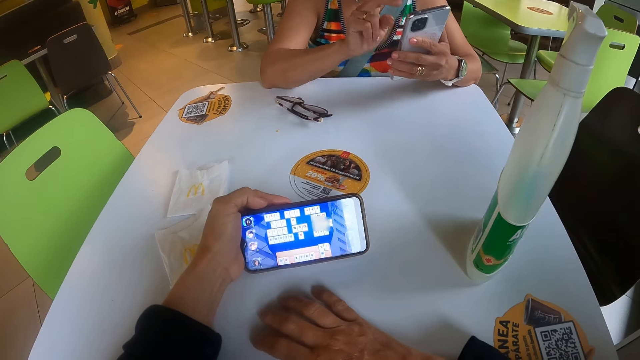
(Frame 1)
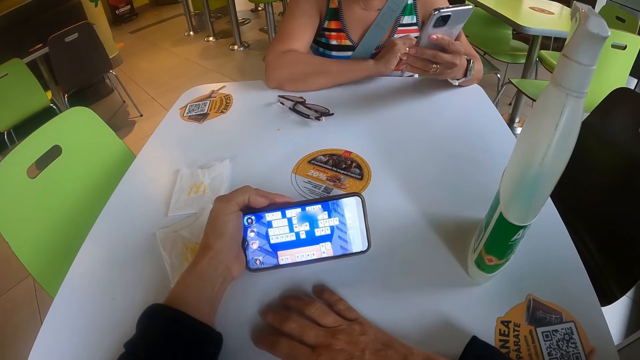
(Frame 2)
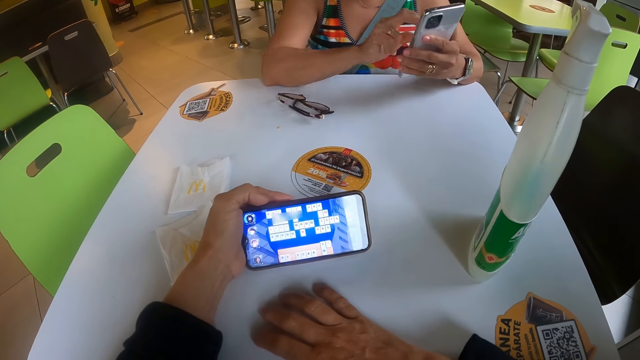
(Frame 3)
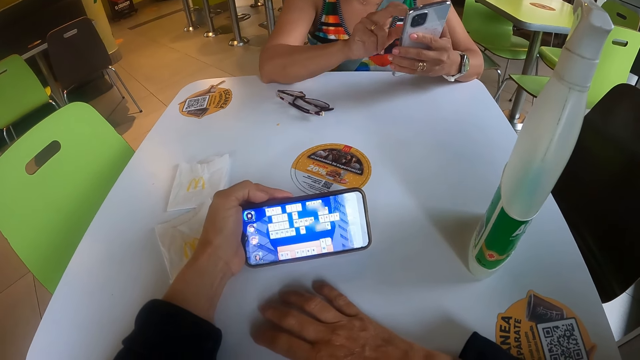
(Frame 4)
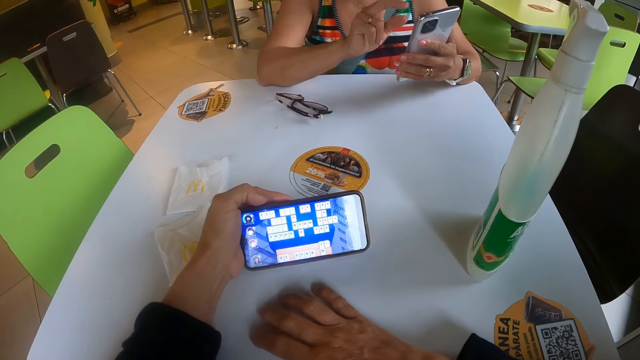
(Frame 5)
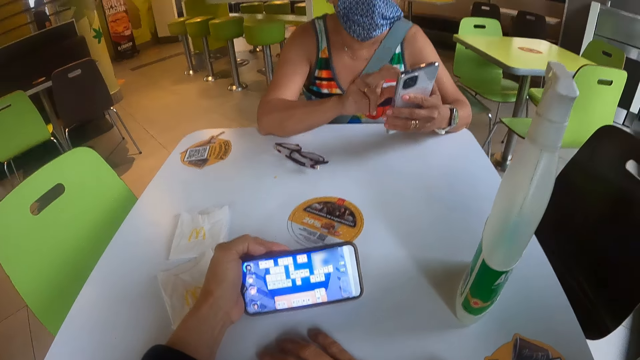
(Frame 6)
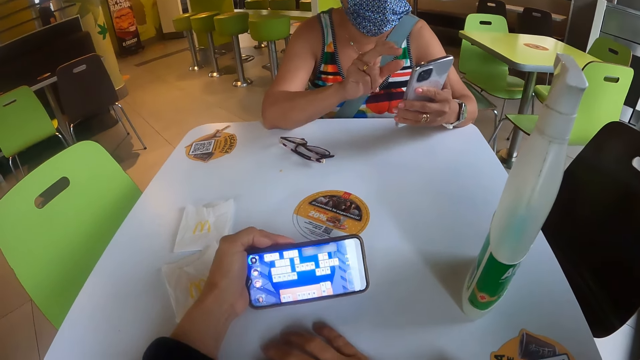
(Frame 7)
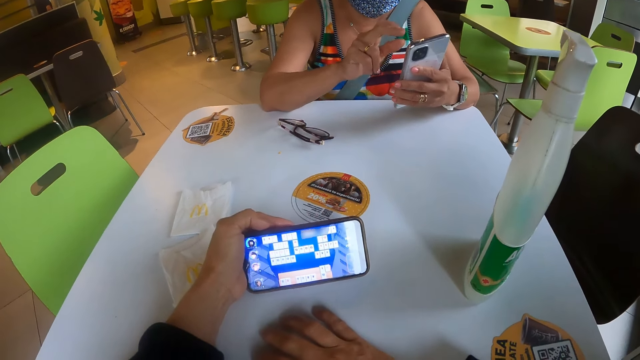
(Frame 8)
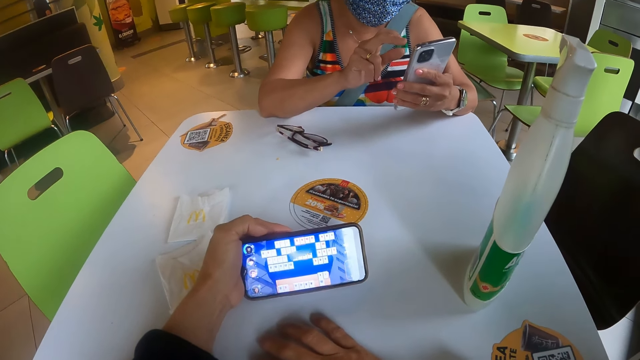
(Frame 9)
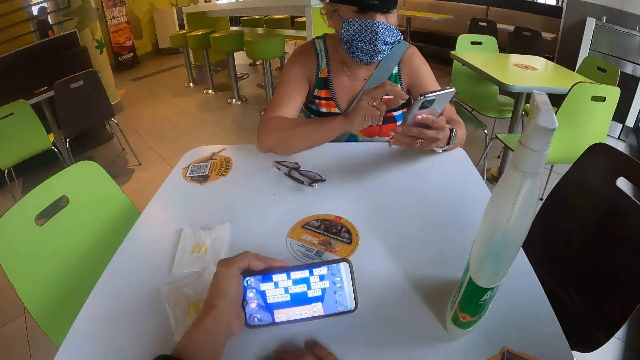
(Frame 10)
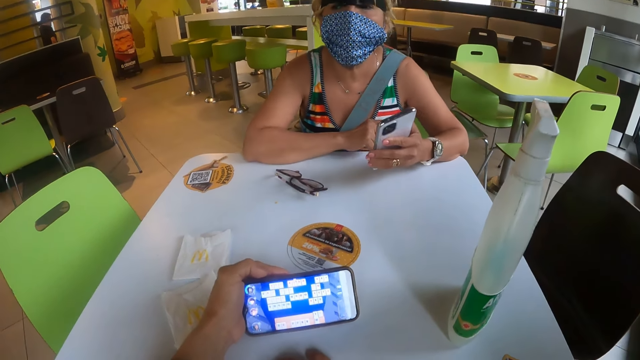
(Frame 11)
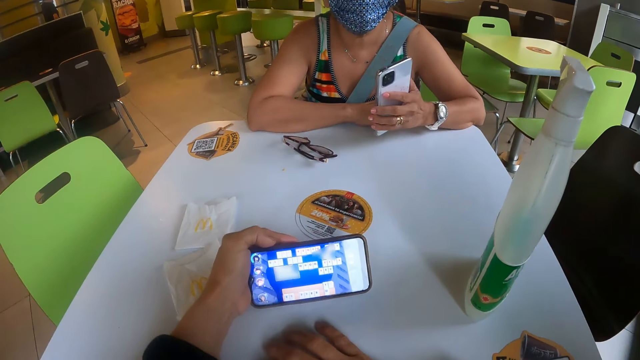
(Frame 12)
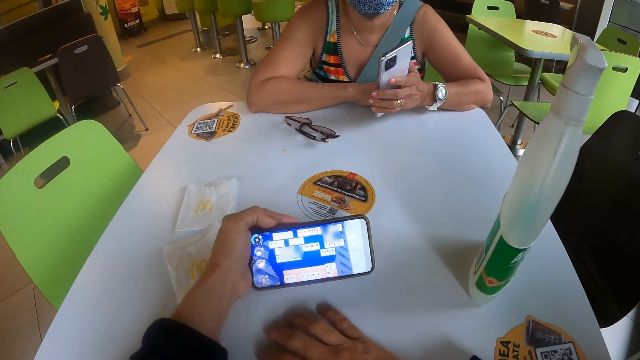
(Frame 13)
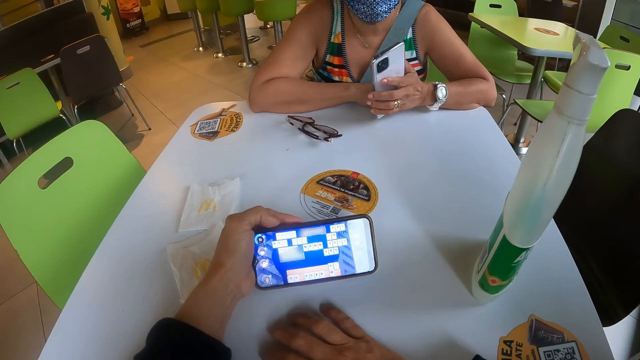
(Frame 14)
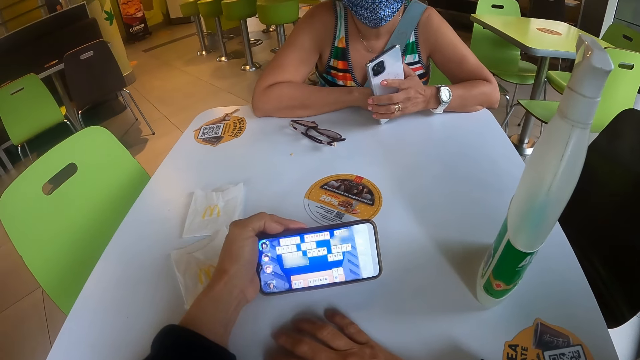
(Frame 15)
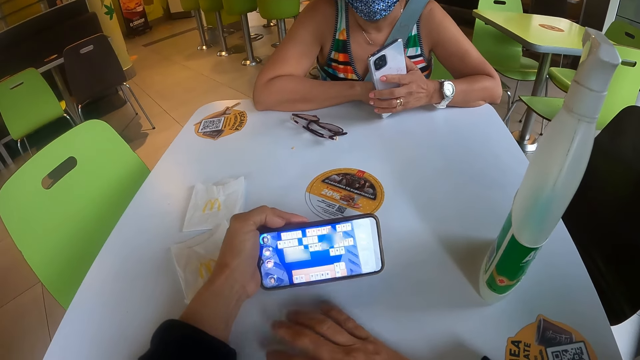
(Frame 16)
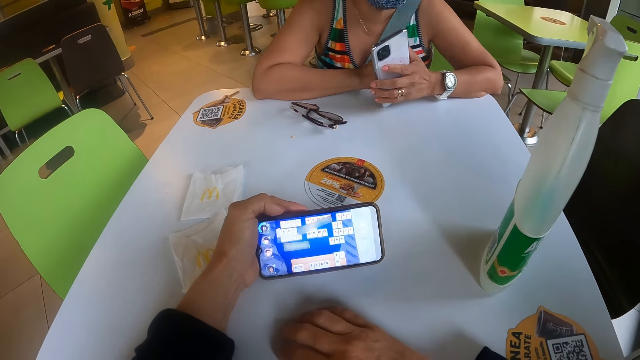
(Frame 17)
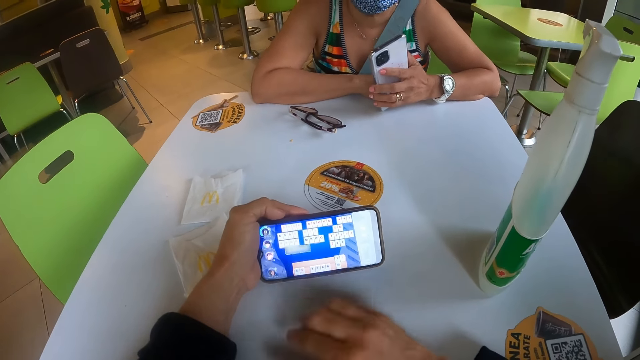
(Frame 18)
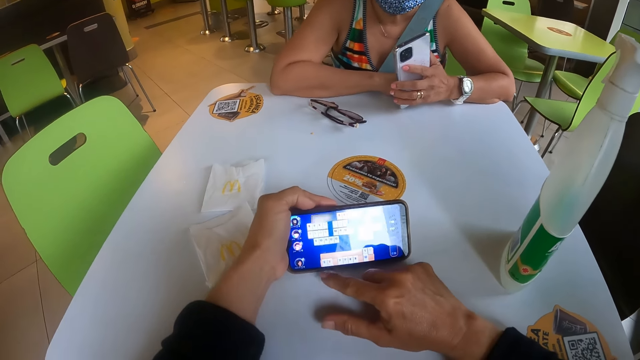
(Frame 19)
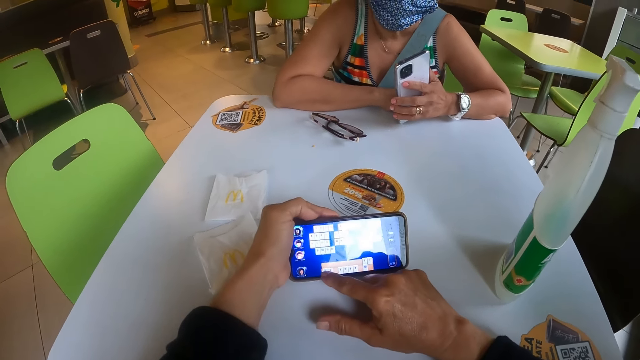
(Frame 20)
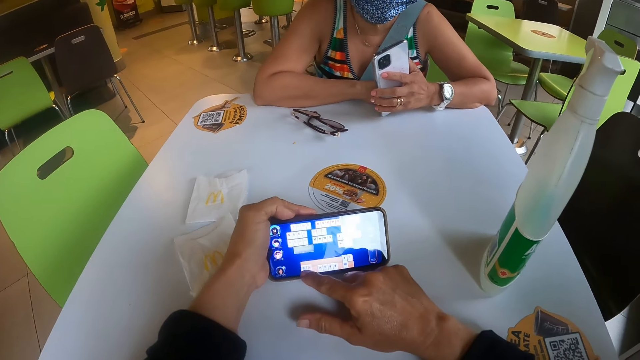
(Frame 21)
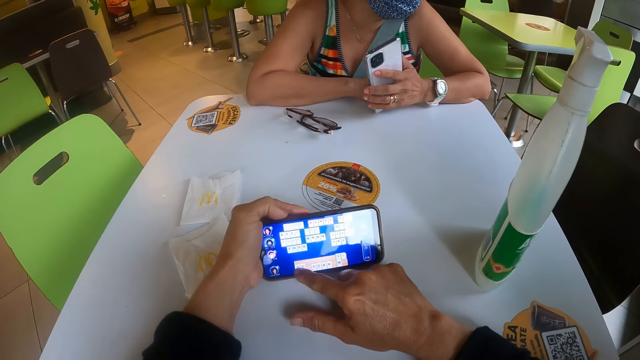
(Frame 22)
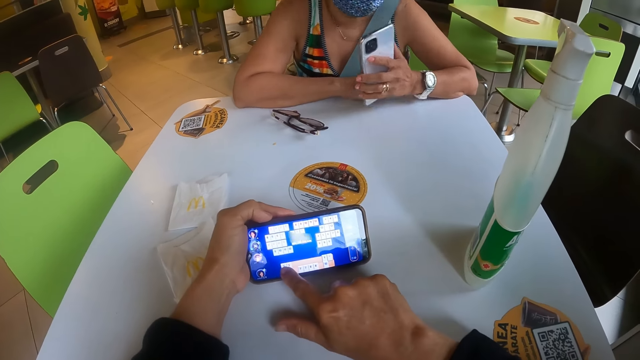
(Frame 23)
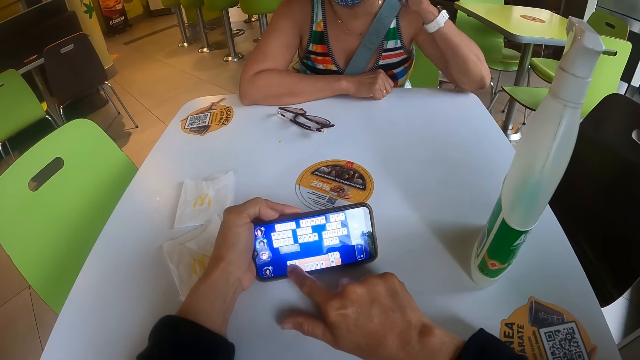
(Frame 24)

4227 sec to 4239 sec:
The camera wearer looks at a person. They look at a phone. The person rests a hand on the table. The camera wearer taps on the table. They operate the phone.

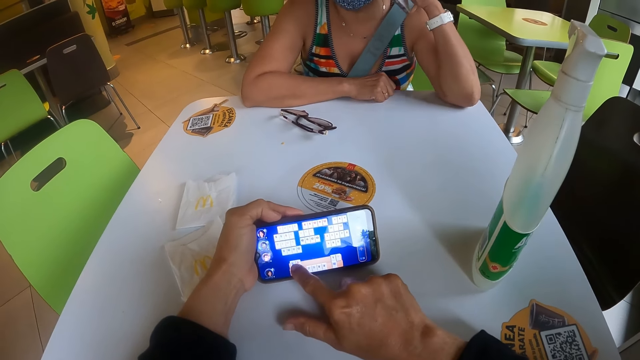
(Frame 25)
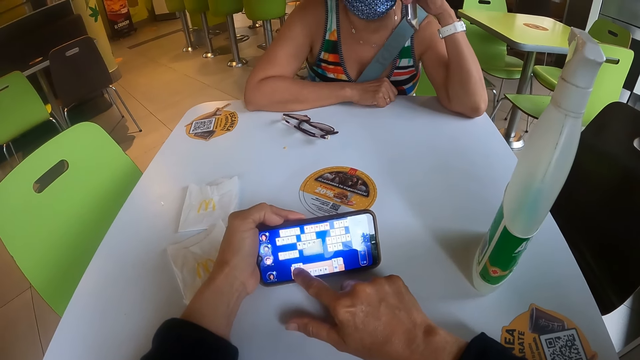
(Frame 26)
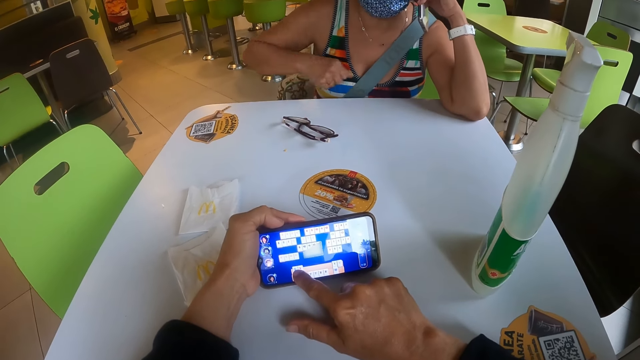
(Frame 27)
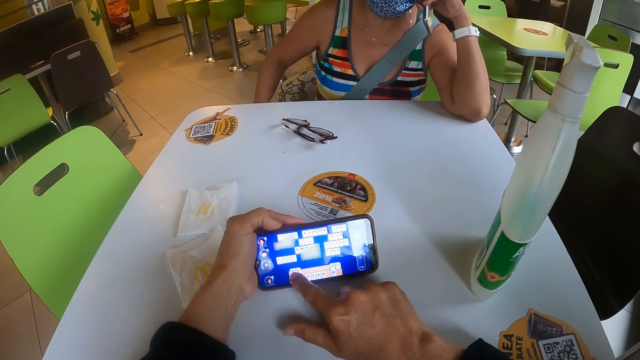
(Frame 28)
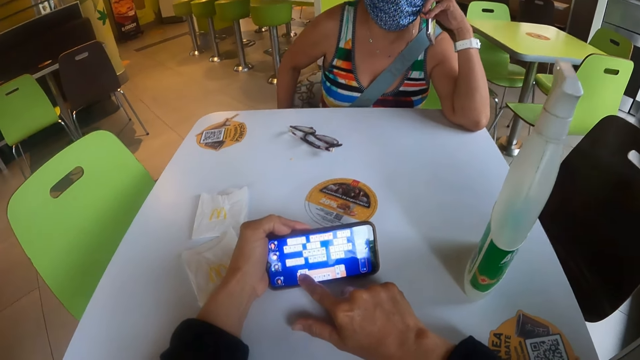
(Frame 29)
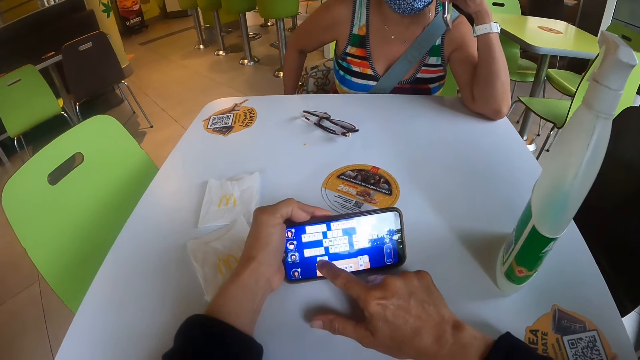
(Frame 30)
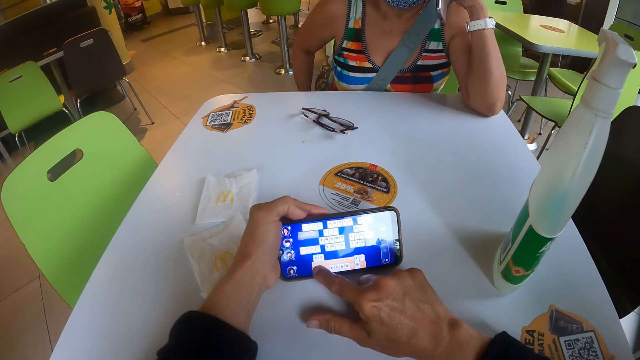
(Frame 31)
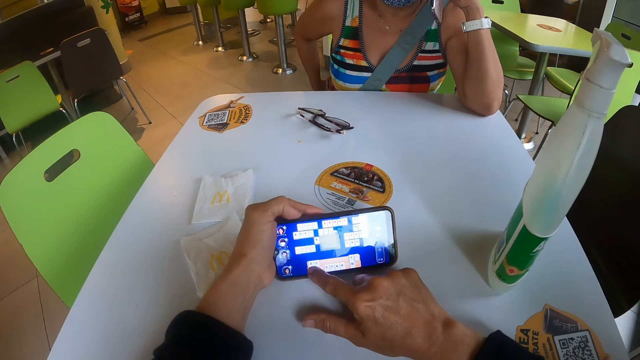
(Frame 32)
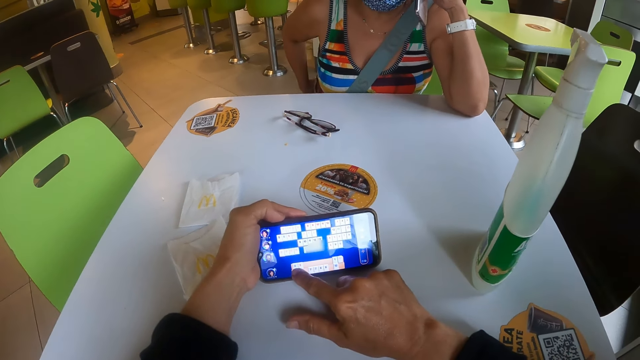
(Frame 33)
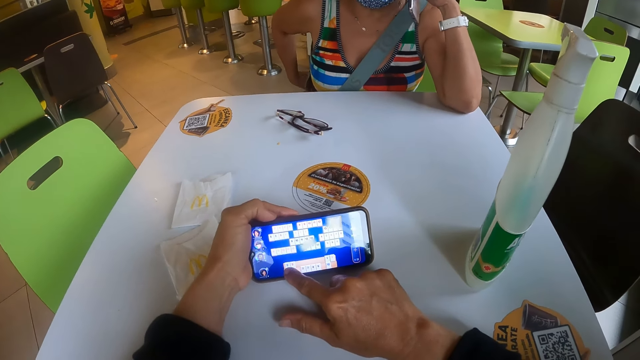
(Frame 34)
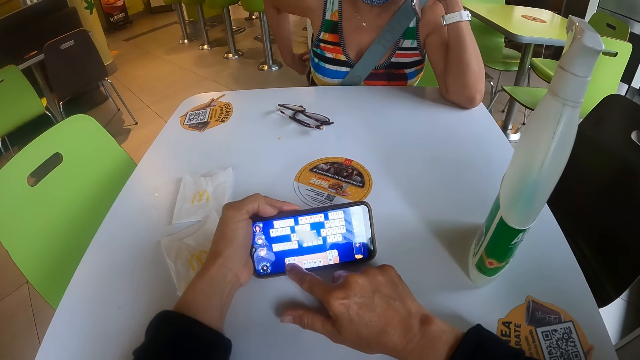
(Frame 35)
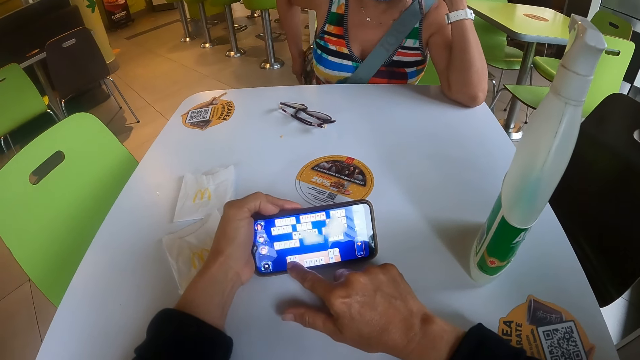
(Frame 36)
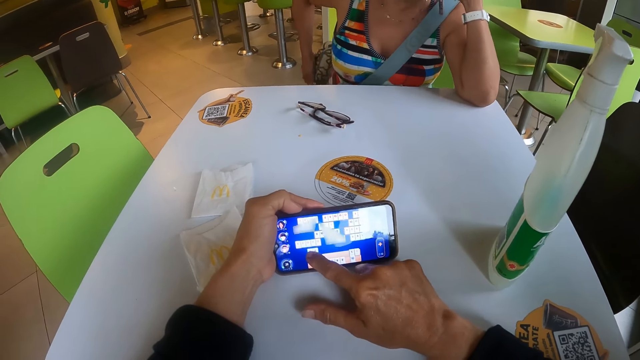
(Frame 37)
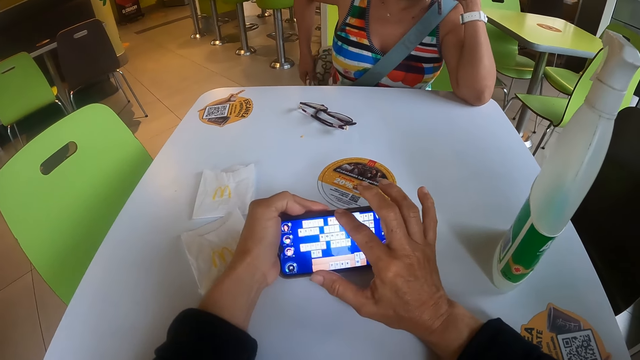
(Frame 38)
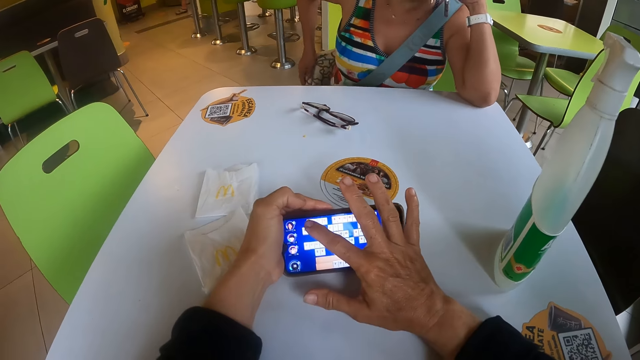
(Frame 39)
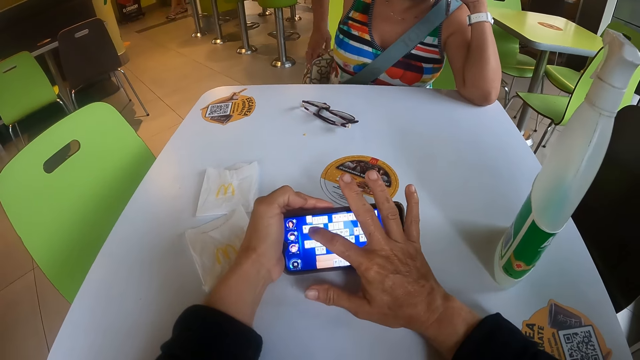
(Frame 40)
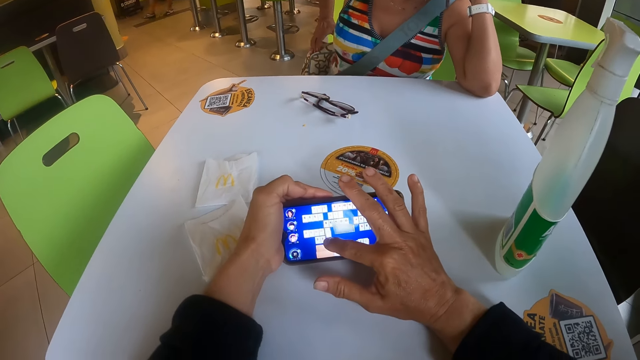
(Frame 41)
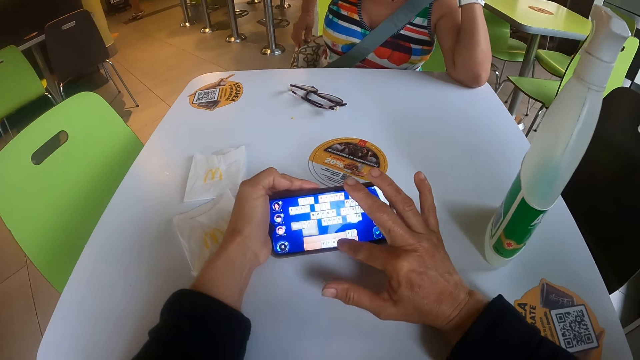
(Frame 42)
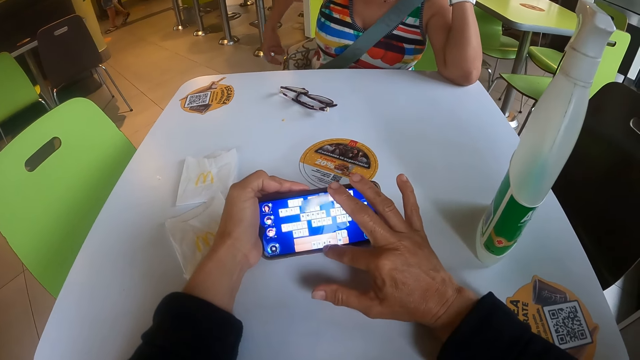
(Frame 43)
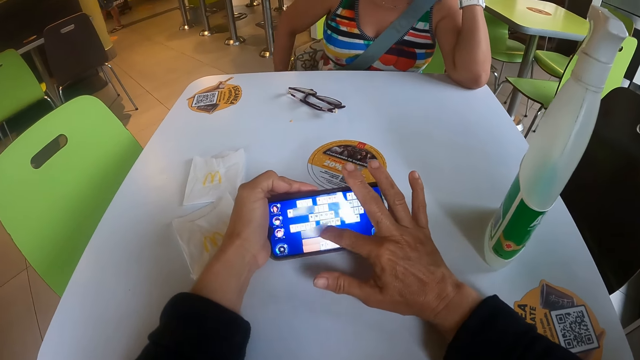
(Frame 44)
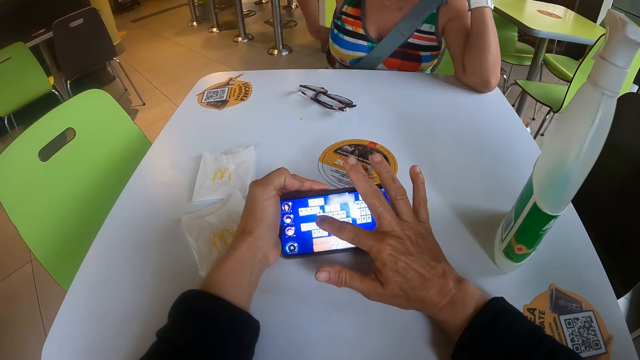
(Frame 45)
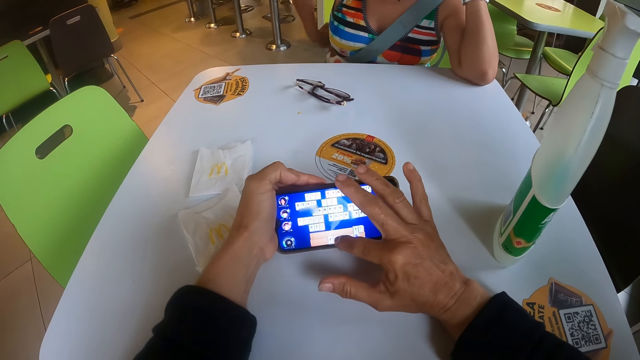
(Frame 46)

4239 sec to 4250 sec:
A person raises a phone. The person lowers a hand and moves a bag.
